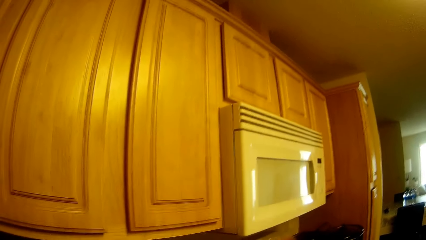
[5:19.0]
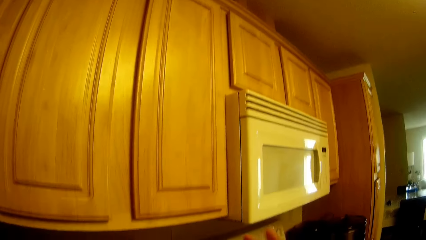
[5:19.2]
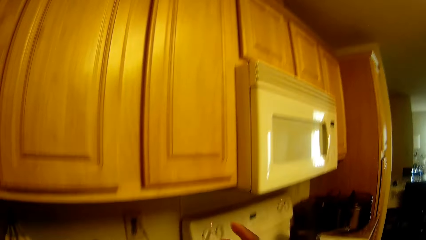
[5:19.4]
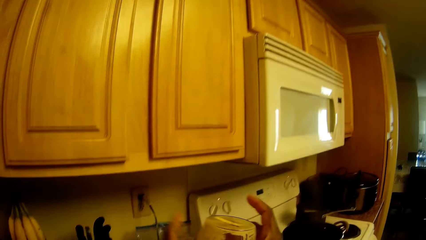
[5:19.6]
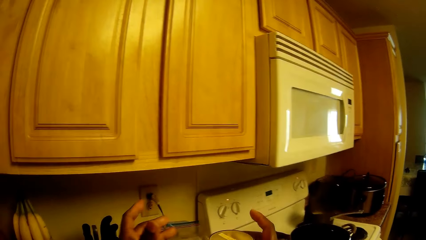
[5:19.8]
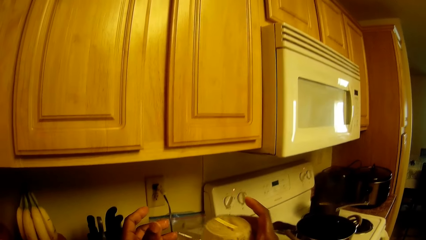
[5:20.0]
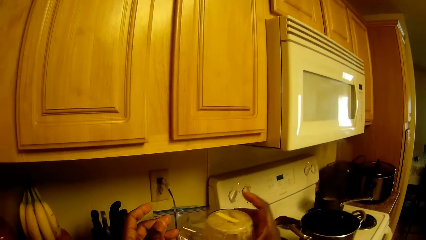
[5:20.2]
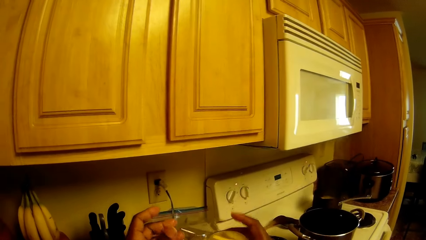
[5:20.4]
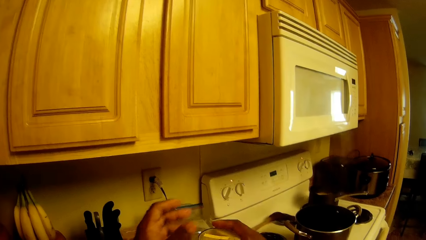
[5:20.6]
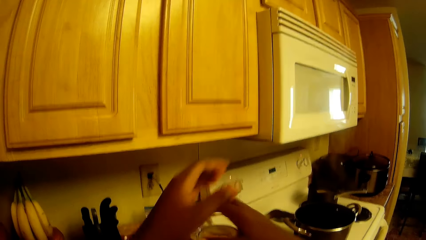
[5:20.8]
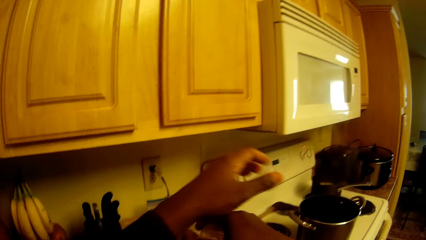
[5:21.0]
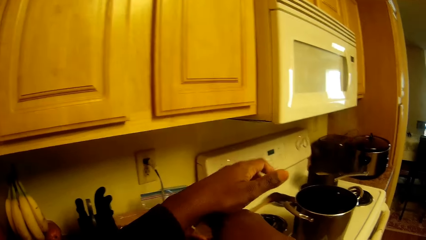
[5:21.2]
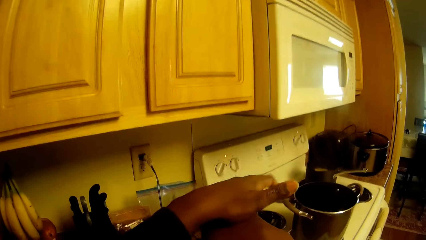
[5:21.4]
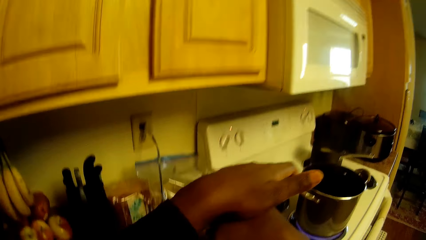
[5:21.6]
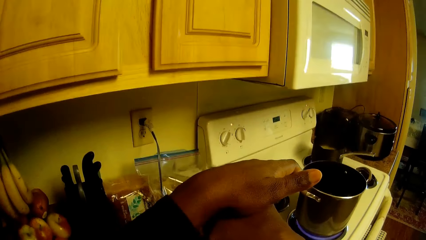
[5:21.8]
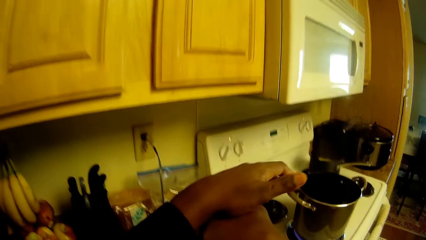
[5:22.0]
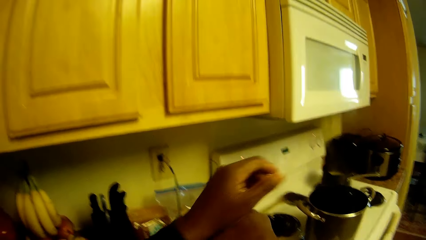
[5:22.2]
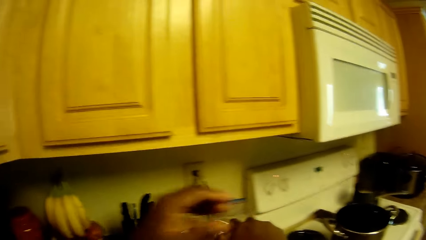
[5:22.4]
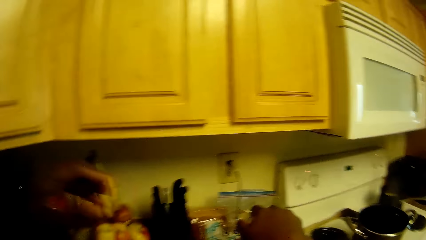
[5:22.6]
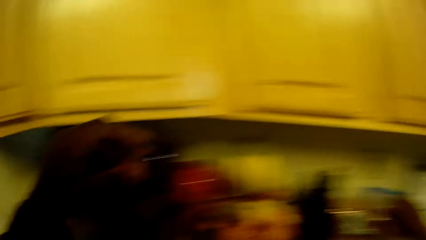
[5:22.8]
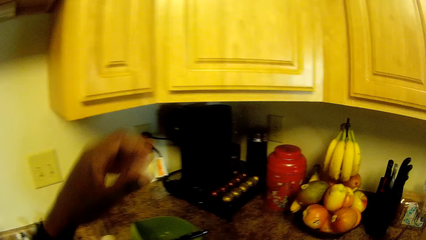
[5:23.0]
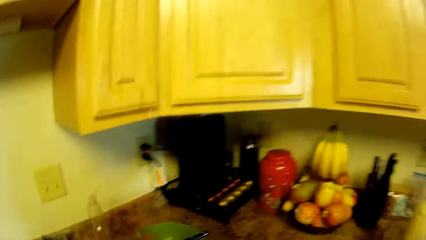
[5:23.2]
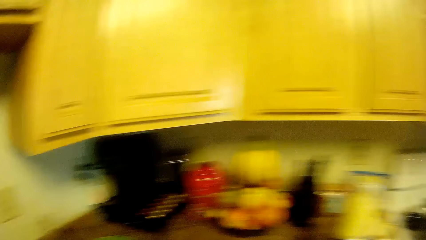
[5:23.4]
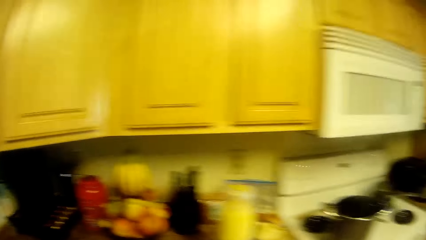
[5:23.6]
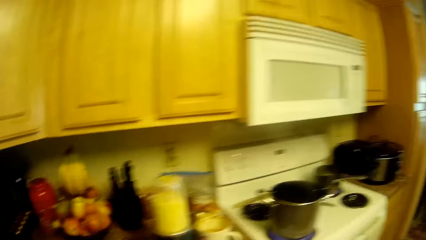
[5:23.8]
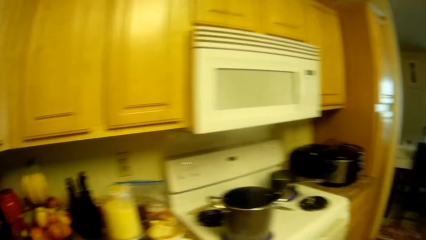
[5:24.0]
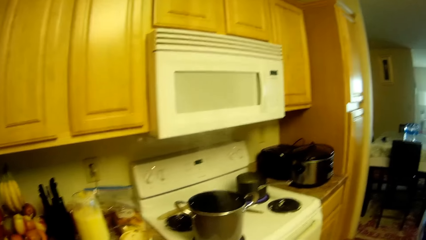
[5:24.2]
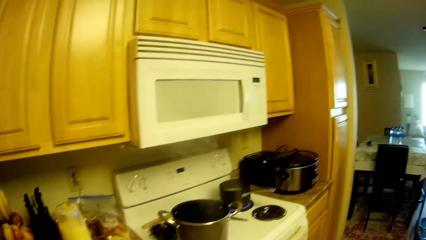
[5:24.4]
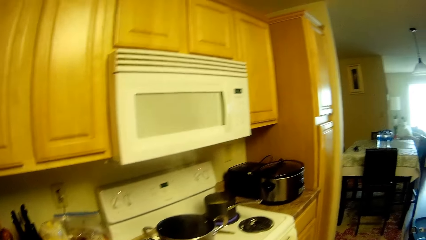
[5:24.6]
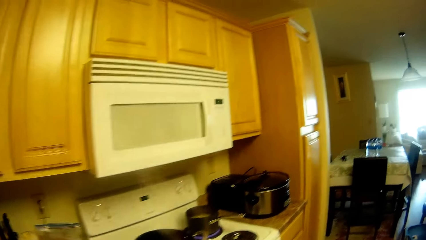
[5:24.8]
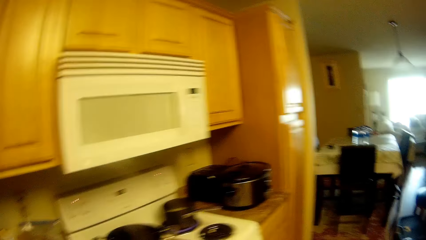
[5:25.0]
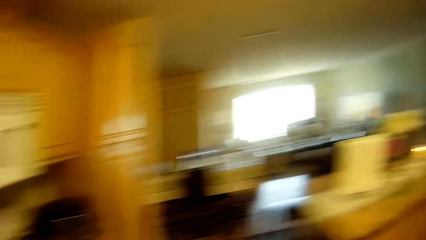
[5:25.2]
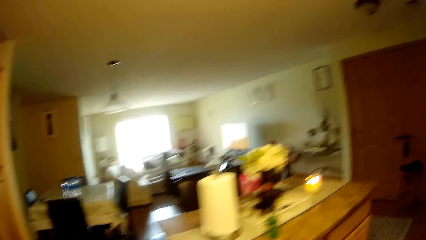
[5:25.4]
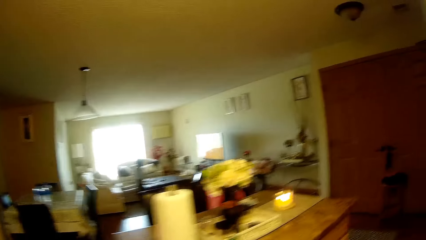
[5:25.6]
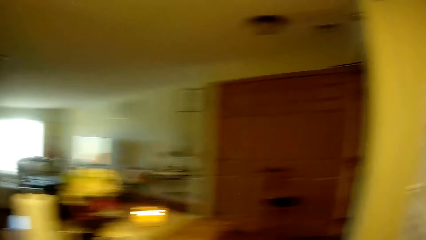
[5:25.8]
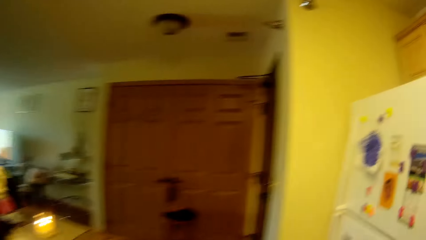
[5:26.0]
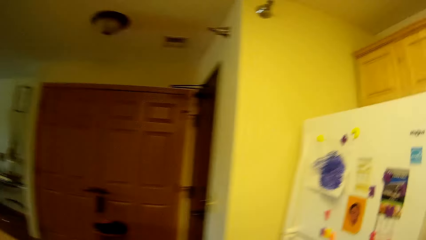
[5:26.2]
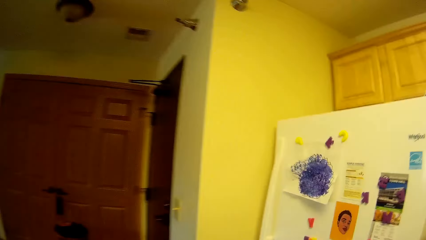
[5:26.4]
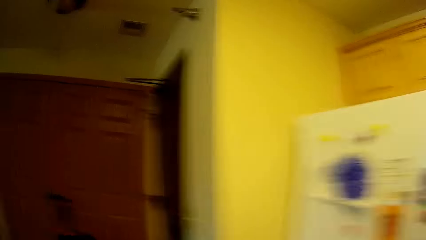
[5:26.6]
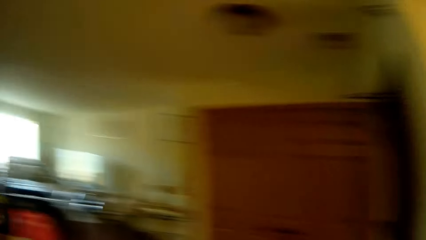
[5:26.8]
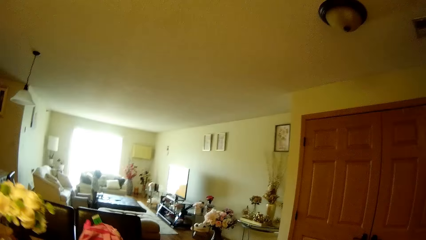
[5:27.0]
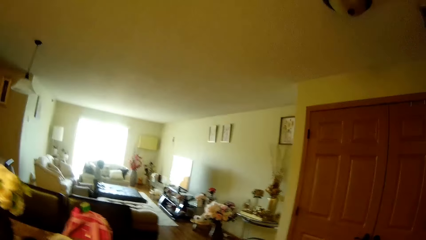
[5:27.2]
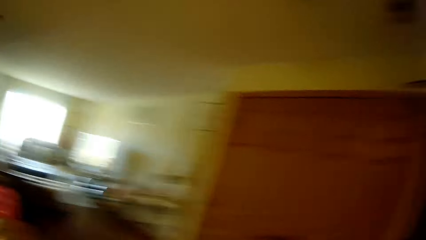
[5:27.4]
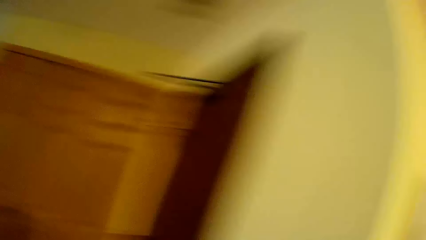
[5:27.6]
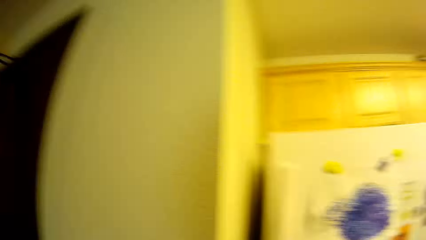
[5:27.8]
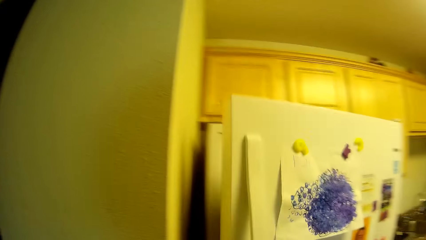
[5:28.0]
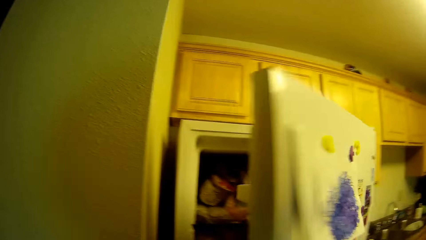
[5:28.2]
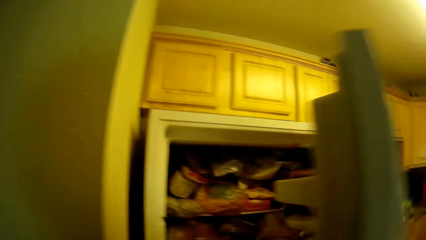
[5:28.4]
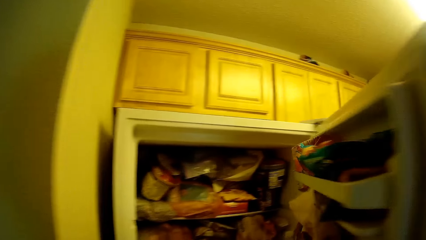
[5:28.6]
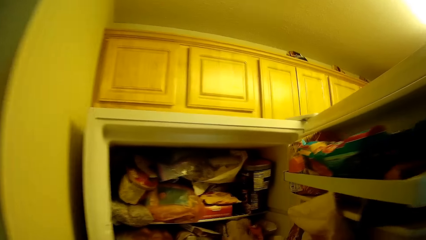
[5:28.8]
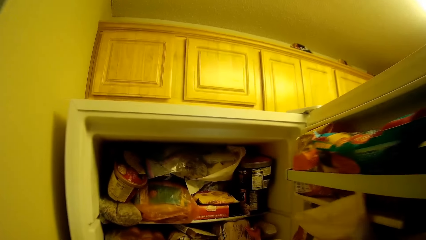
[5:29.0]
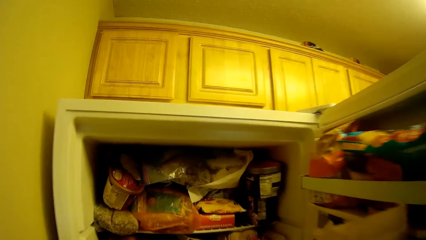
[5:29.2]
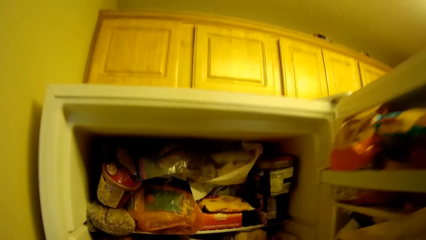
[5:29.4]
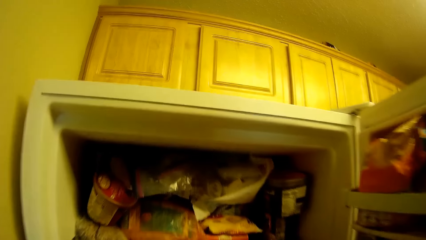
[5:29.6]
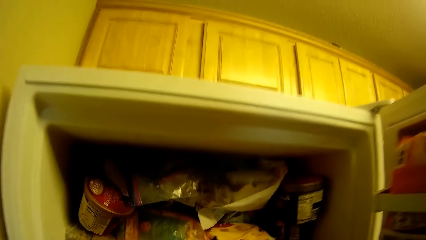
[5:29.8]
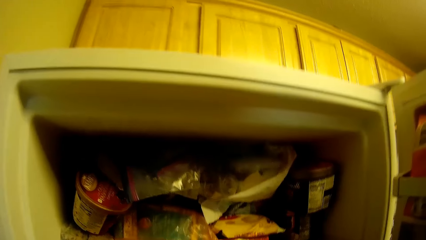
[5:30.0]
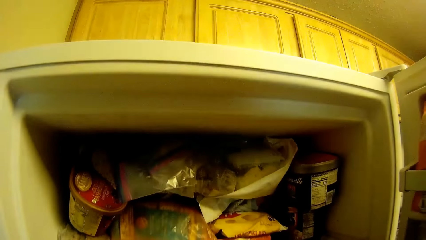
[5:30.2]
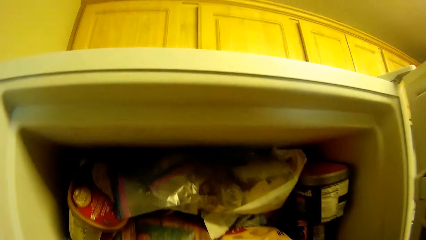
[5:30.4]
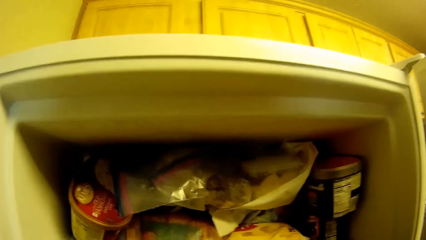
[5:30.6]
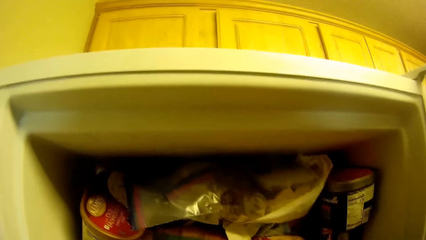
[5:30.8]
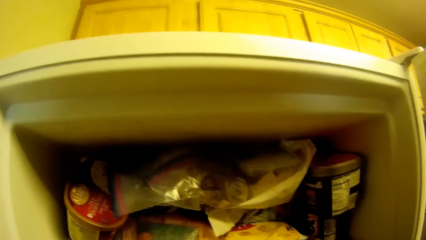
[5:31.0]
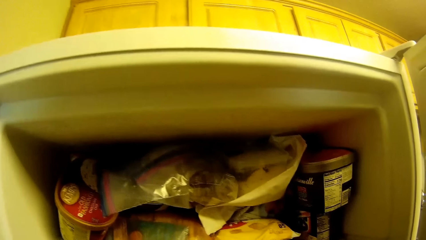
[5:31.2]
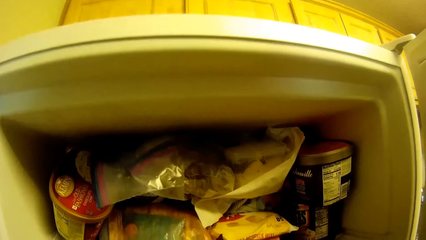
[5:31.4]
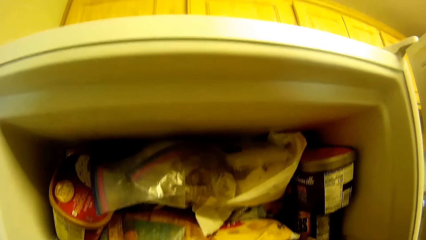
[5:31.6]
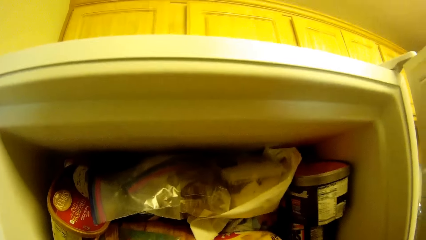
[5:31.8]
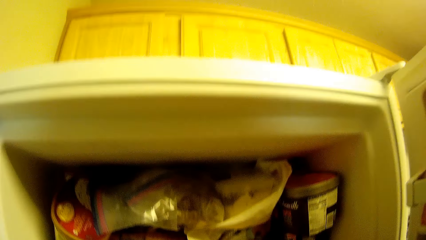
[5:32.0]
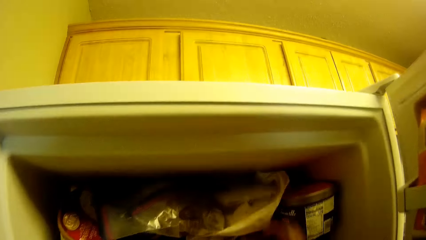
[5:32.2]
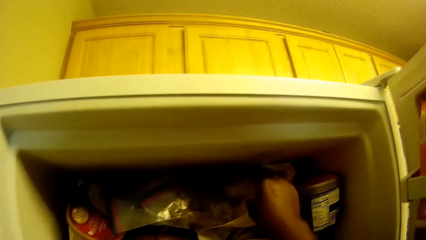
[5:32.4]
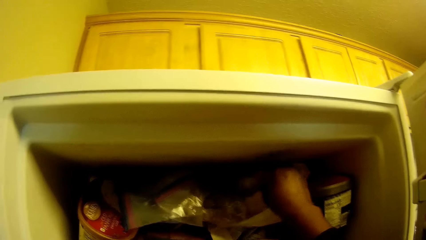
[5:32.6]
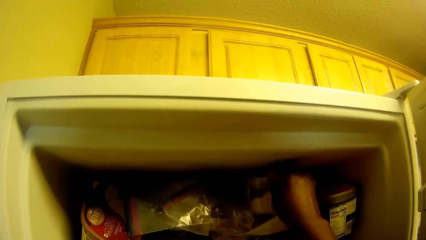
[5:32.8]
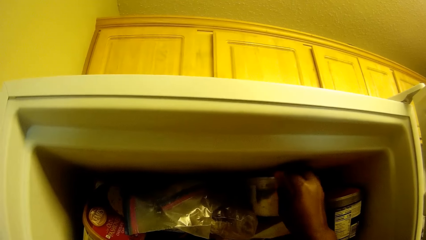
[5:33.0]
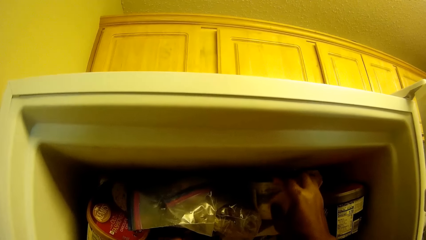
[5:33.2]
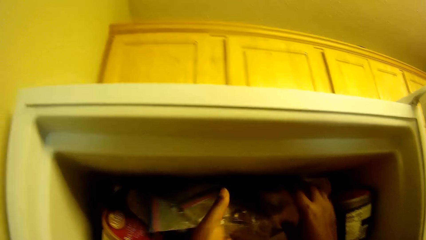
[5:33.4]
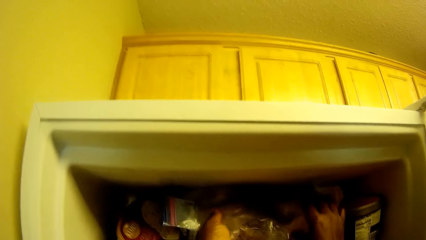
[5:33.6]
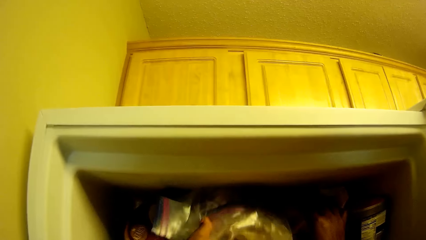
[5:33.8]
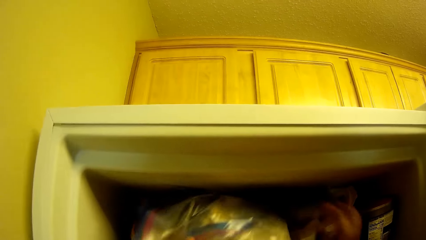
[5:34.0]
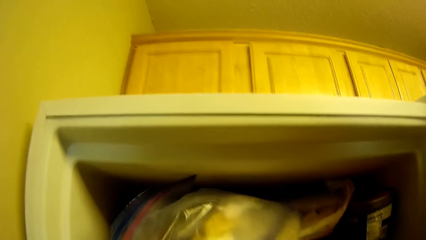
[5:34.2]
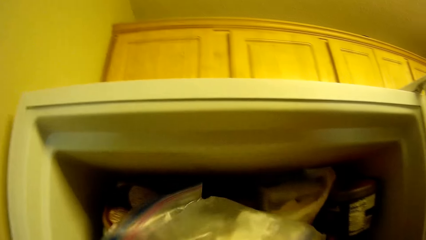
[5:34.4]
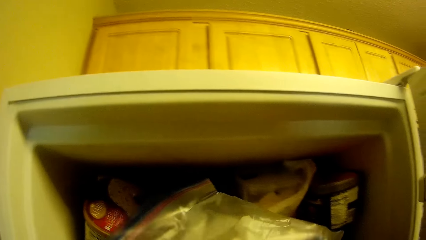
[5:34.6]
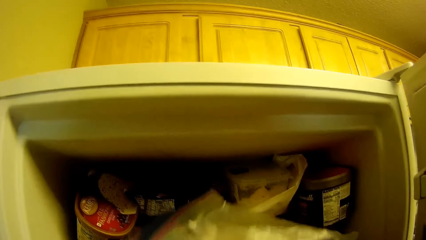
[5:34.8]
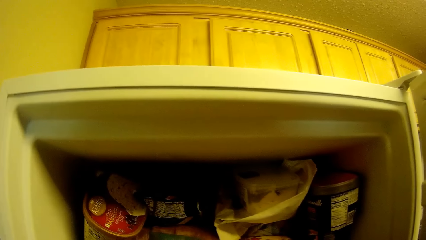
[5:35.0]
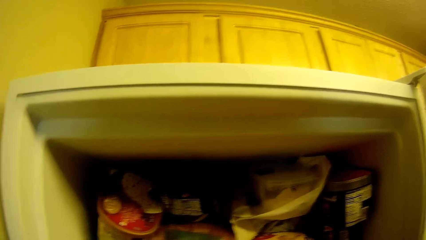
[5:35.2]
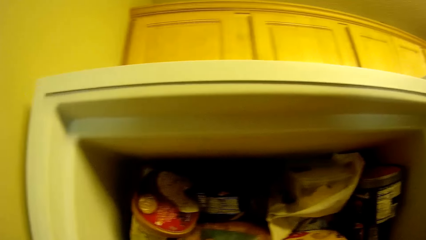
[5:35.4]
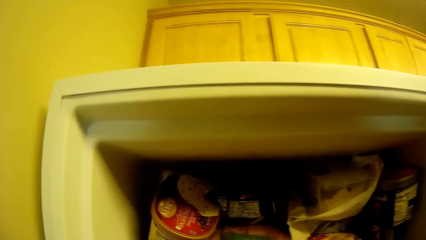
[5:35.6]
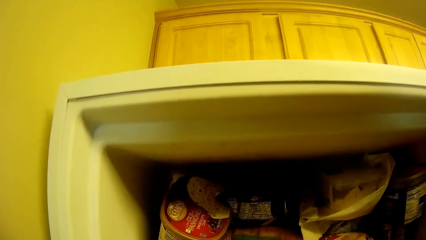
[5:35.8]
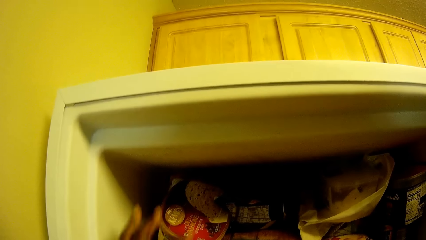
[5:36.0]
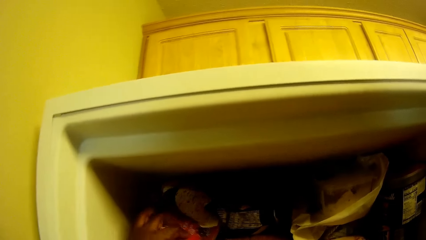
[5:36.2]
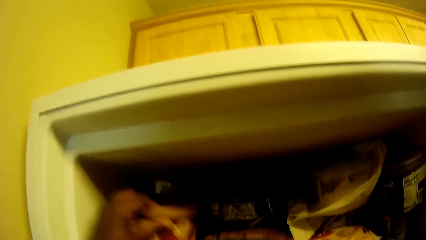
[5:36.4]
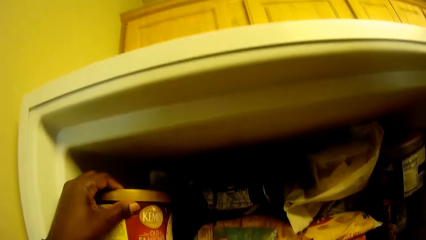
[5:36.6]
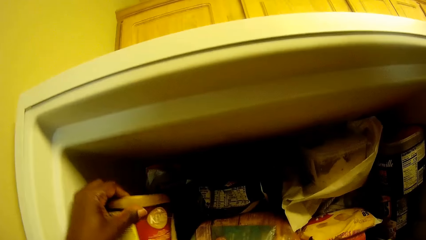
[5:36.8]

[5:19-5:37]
The camera wearer presses the blender. She holds the blender with both hands. She walks towards a refrigerator. She opens the refrigerator with her right hand. She touches a plastic with her right hand. She brings out a package from the refrigerator with her left hand.
